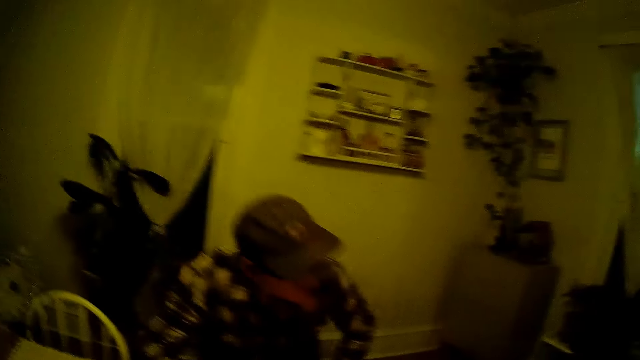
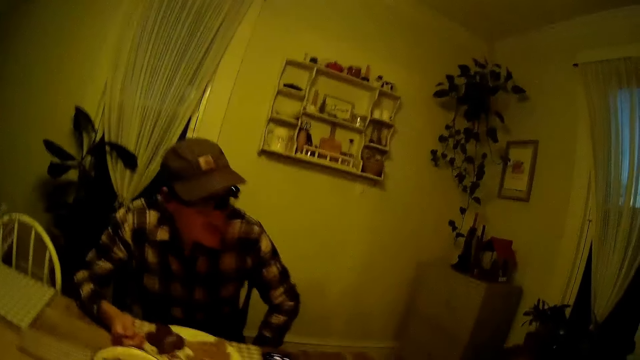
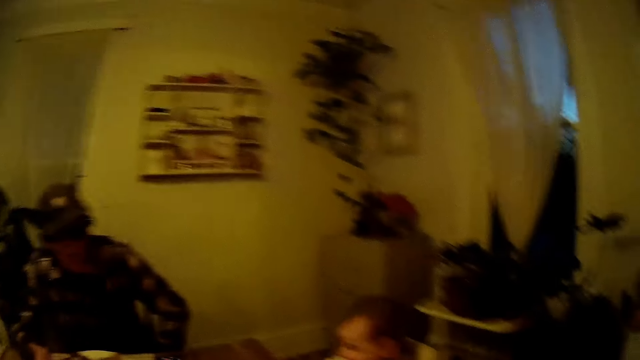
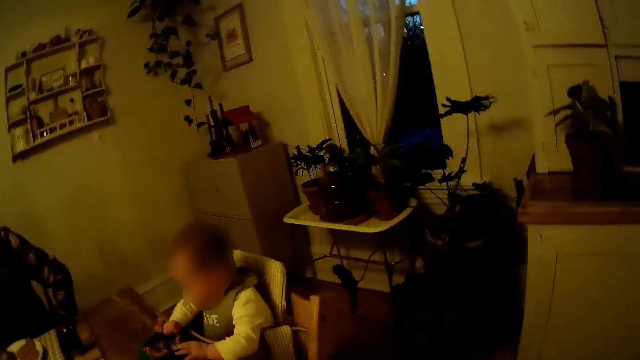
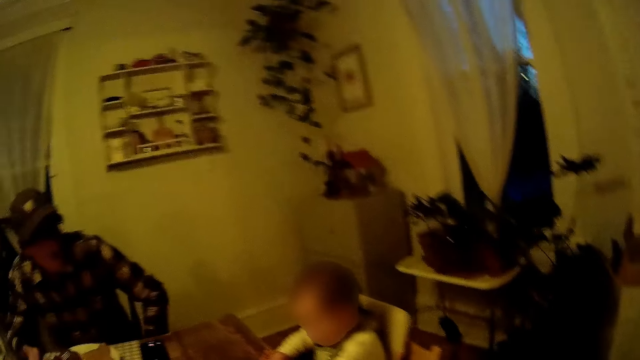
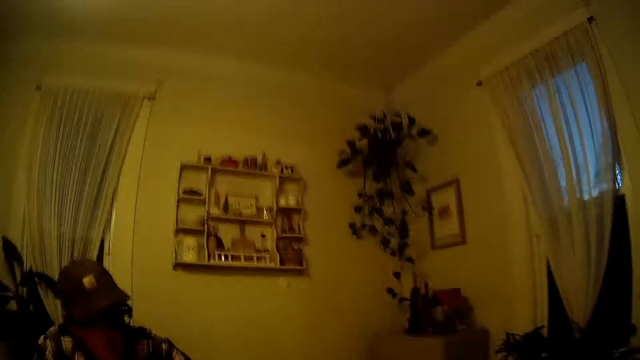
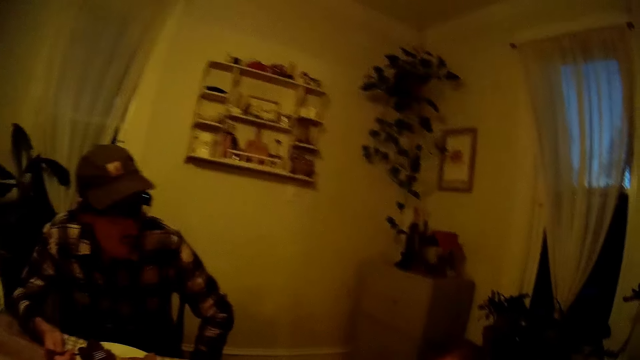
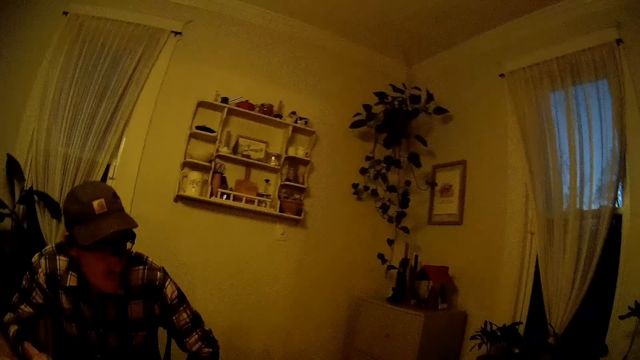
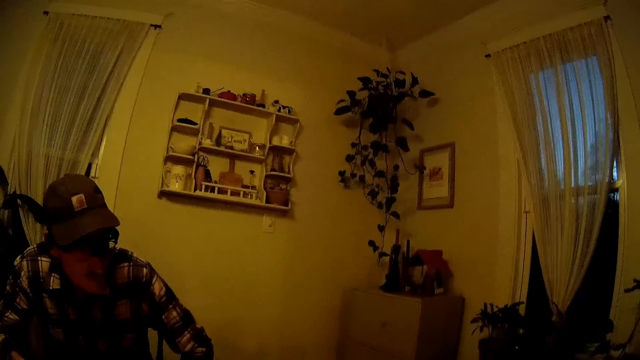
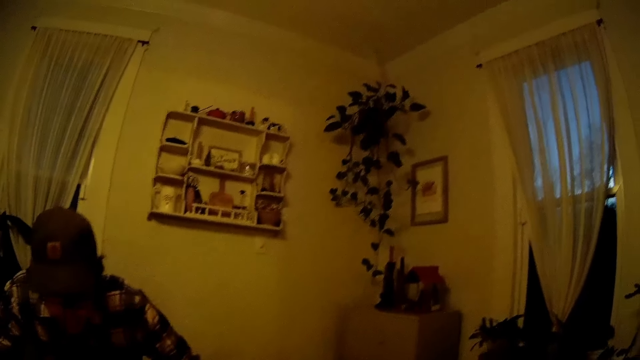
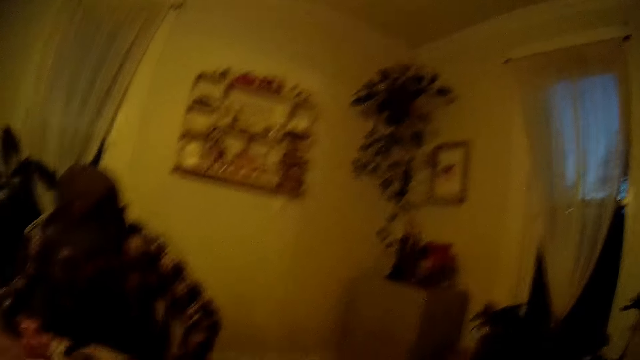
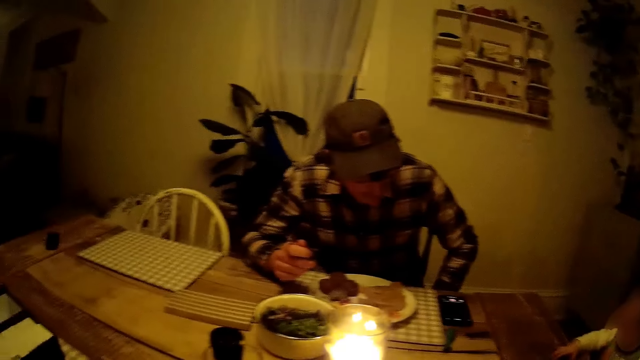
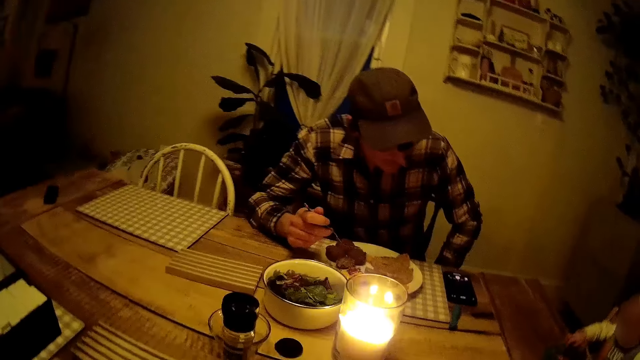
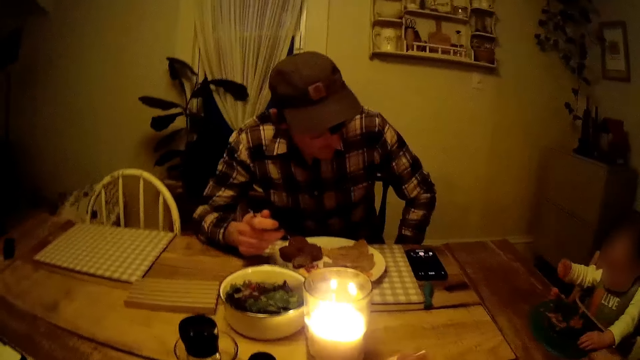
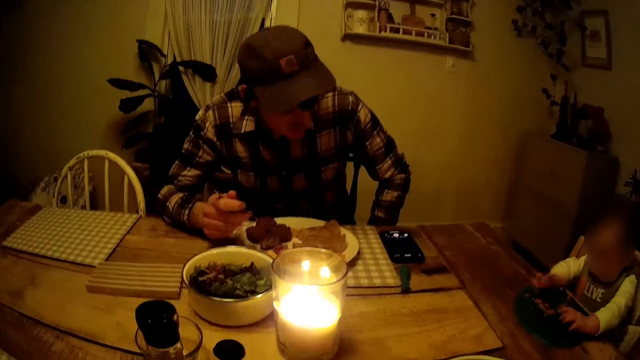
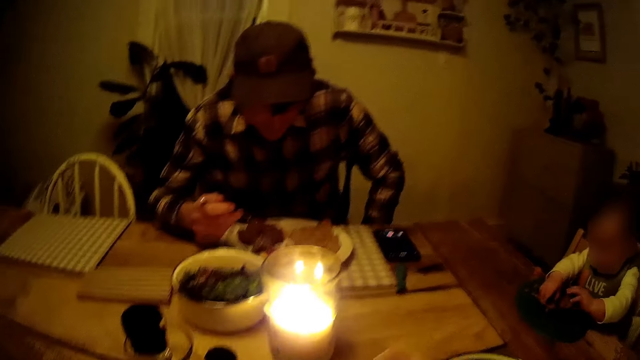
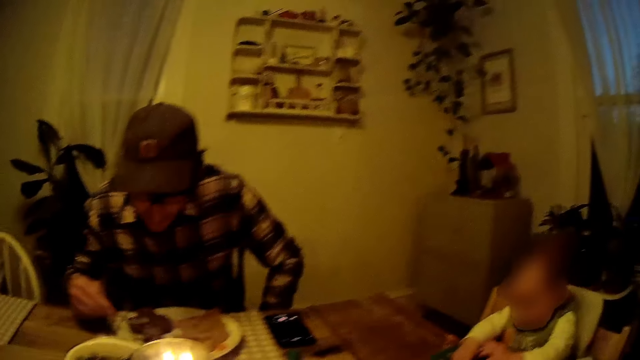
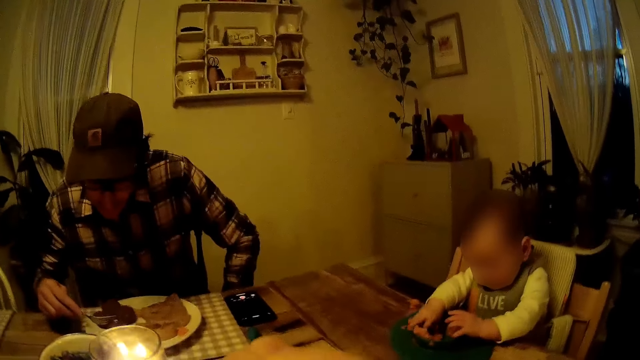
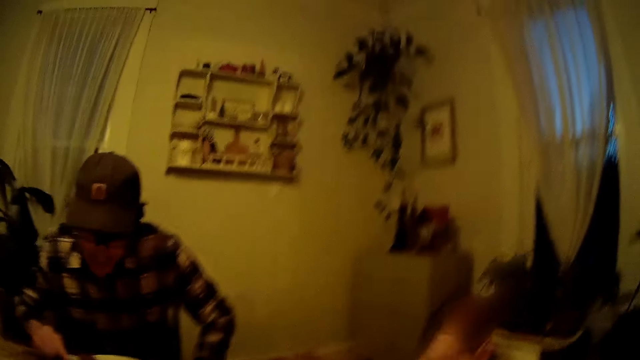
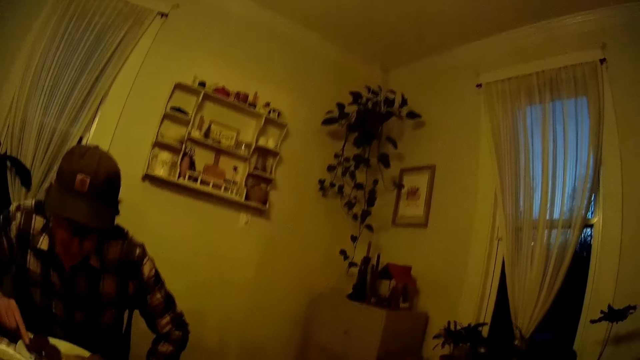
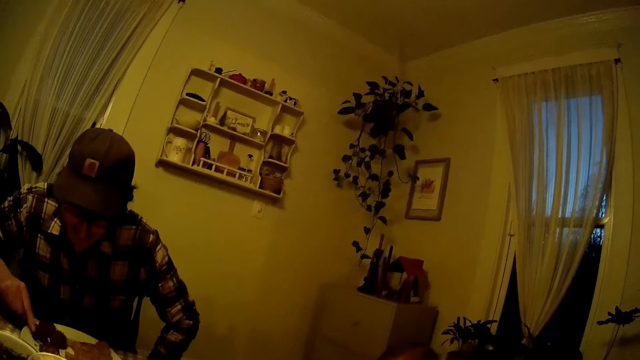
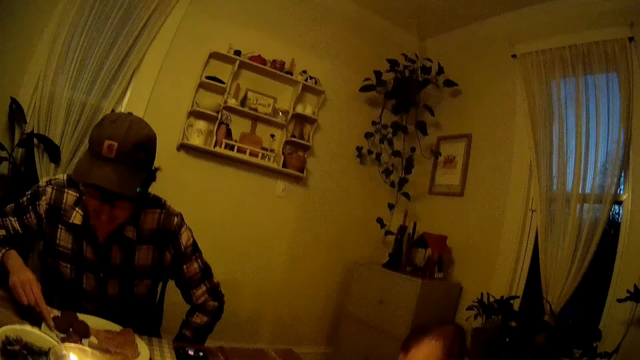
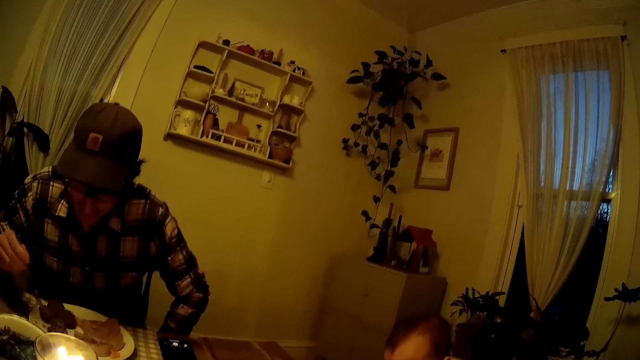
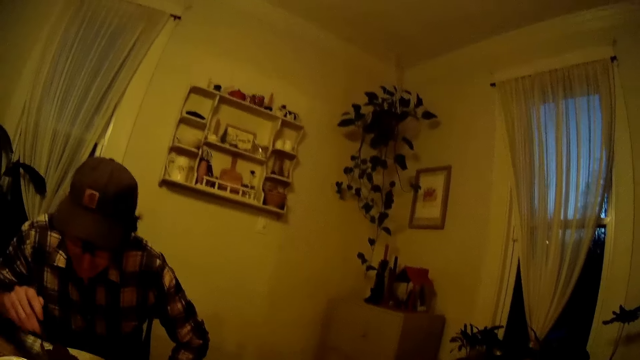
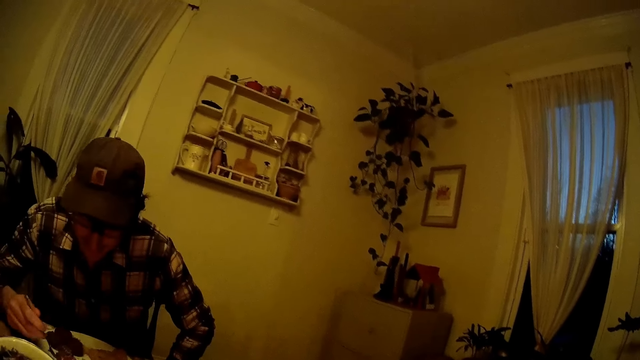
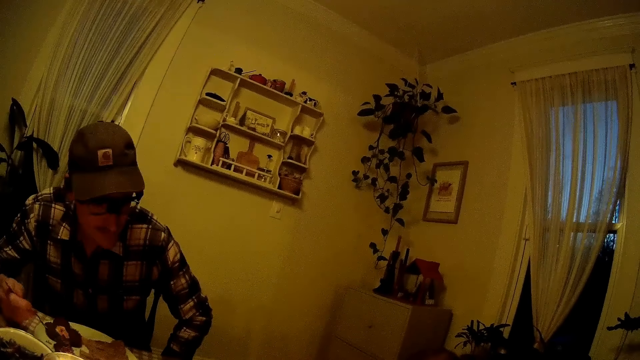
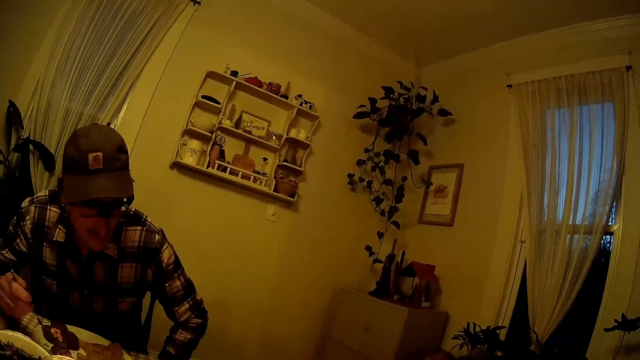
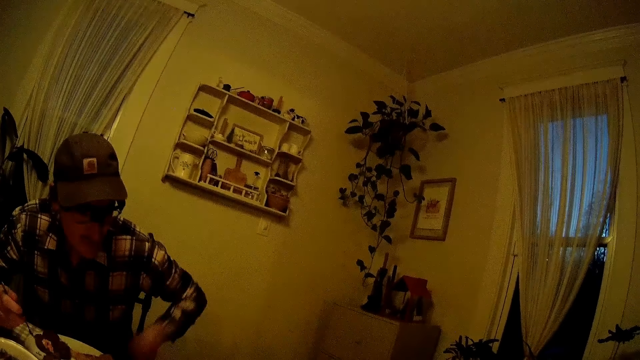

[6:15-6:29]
The camera wearer talks. She raises her left hand. She looks around a person. The person talks to the camera wearer. The camera wearer replies to the person.

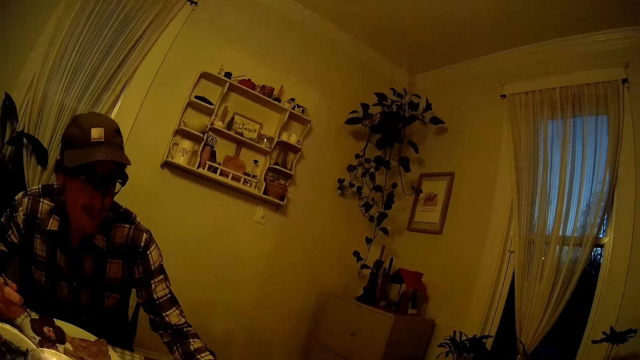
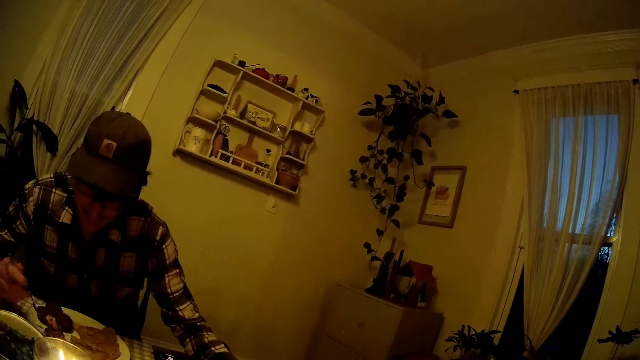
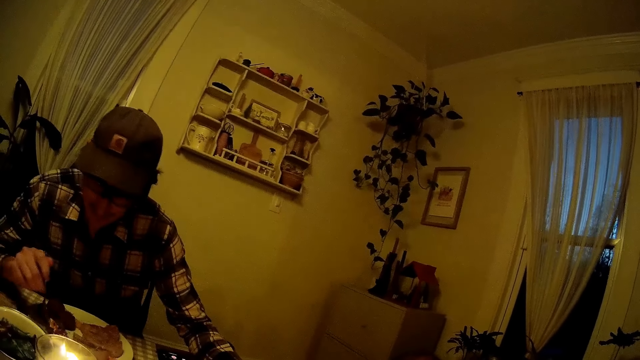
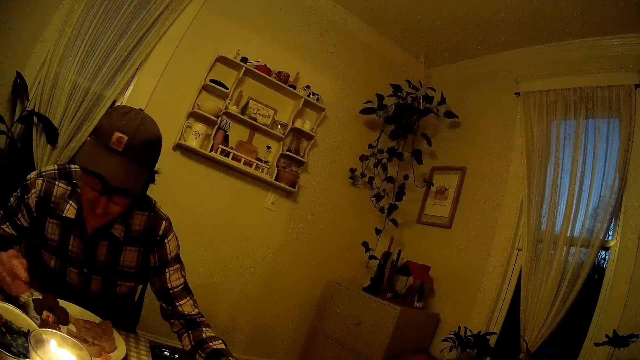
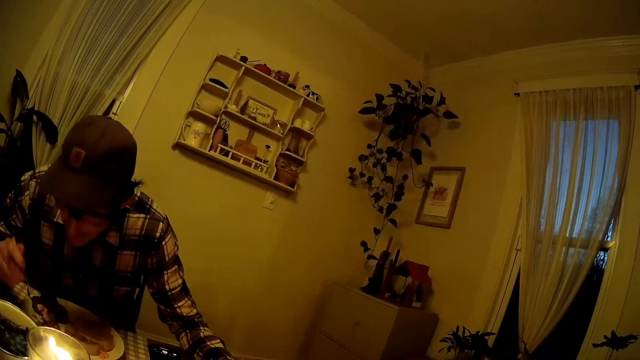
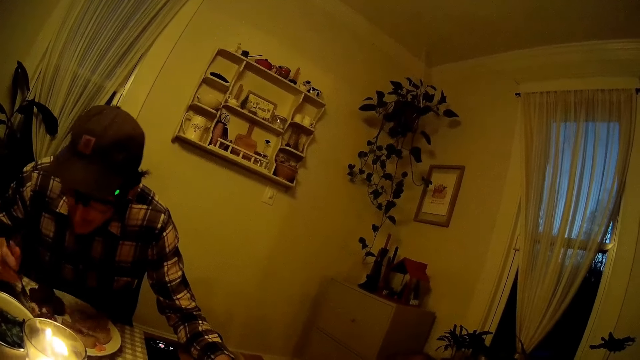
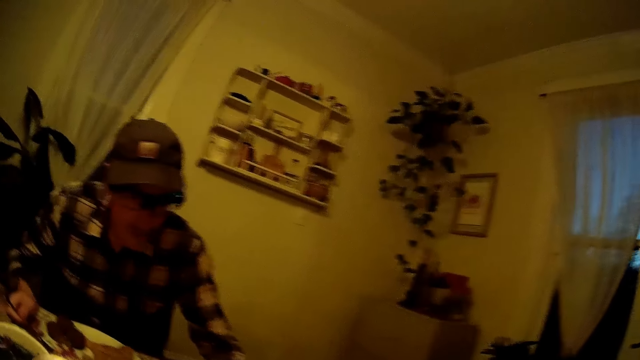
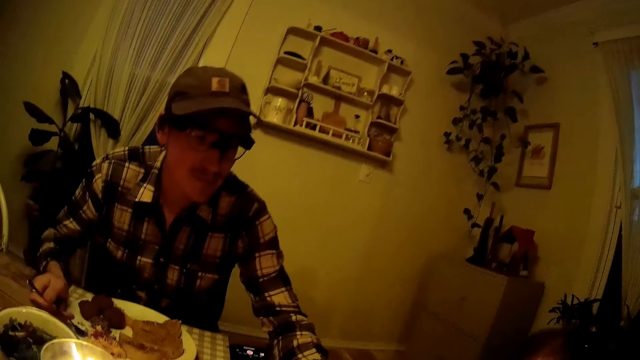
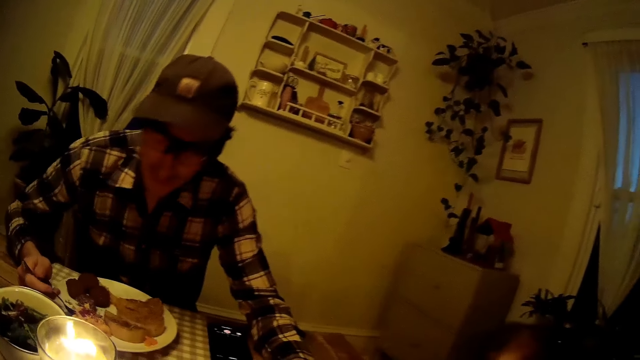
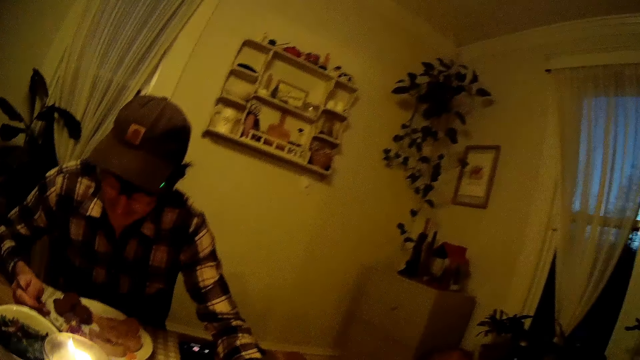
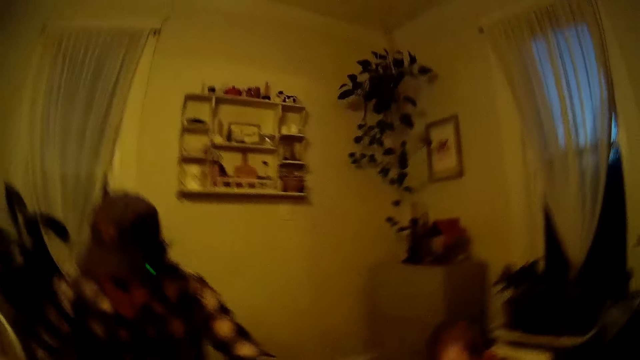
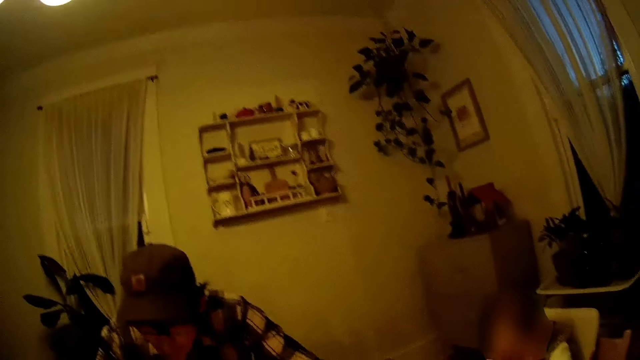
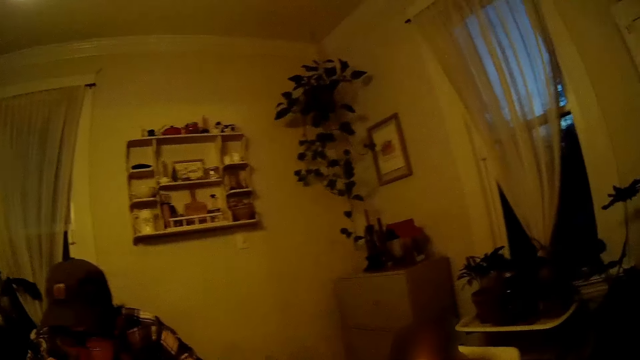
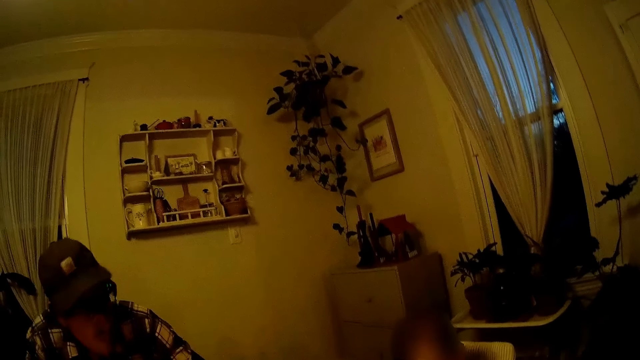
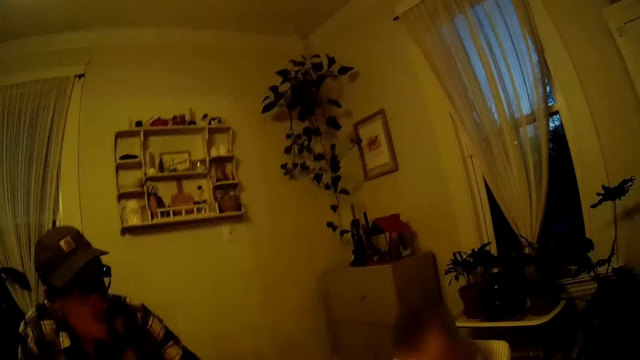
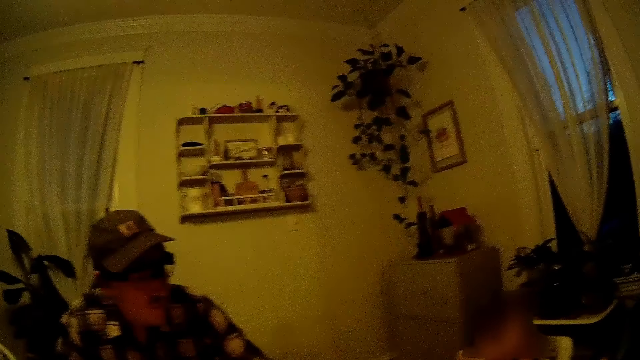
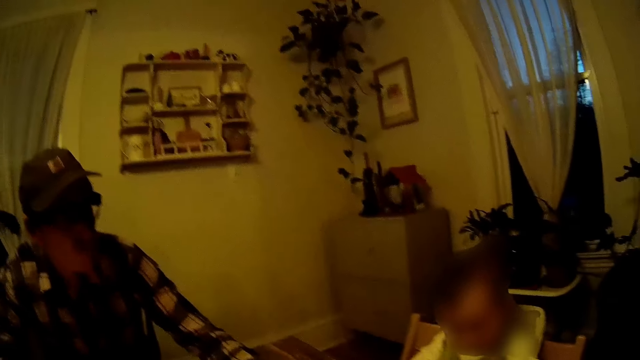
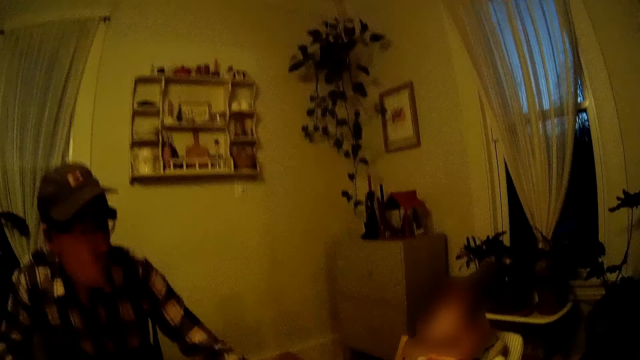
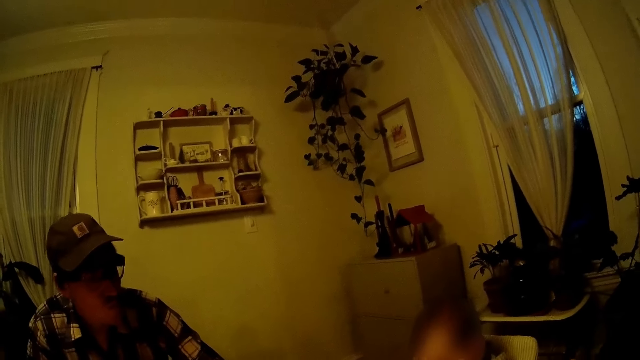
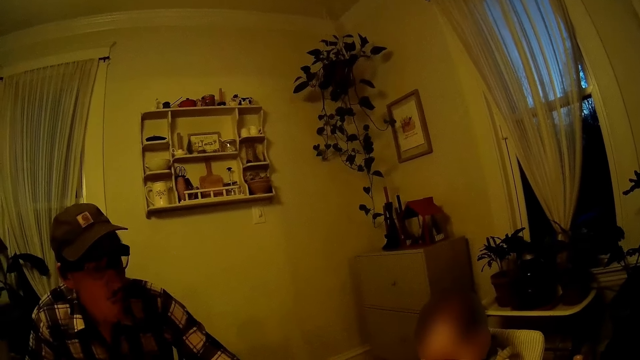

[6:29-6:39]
The camera wearer looks around a person.
